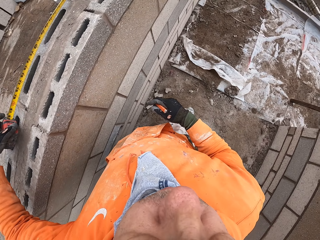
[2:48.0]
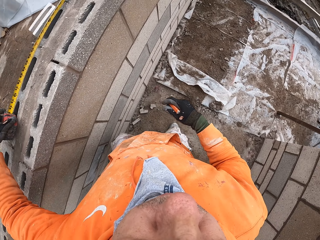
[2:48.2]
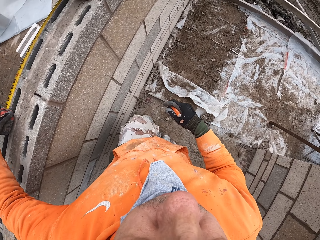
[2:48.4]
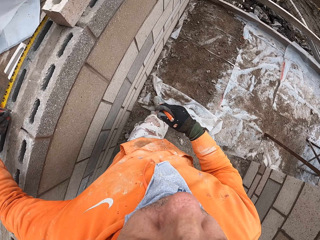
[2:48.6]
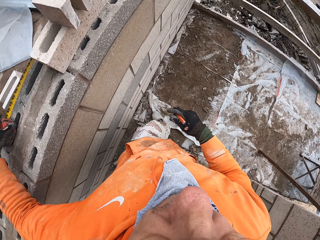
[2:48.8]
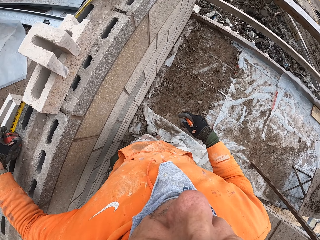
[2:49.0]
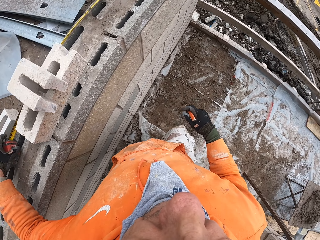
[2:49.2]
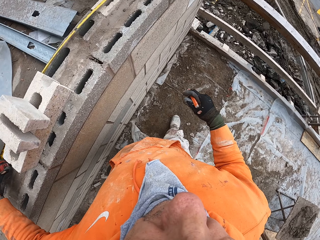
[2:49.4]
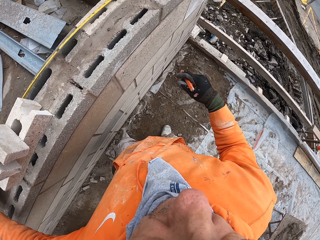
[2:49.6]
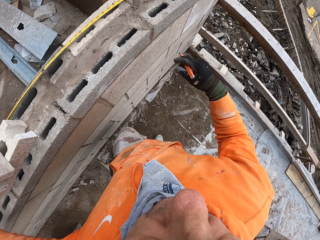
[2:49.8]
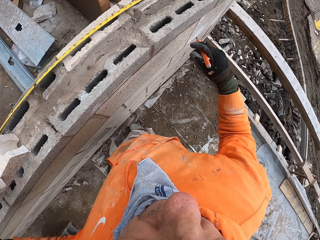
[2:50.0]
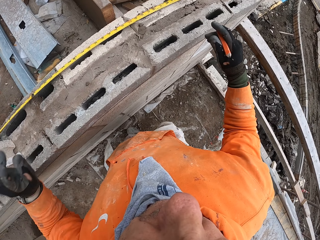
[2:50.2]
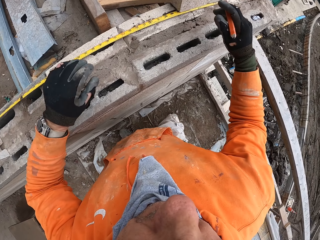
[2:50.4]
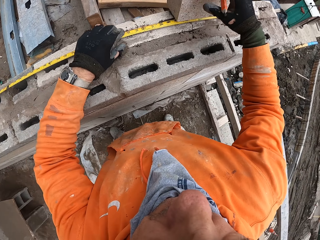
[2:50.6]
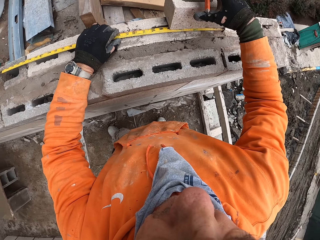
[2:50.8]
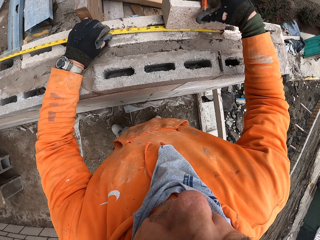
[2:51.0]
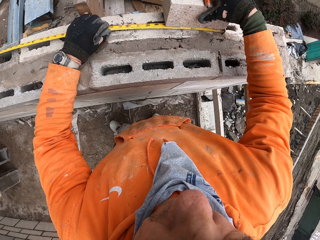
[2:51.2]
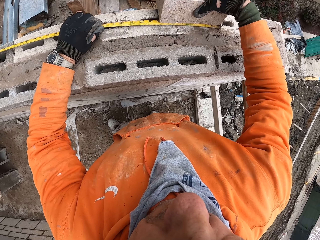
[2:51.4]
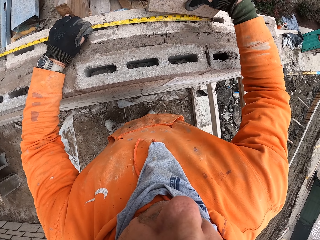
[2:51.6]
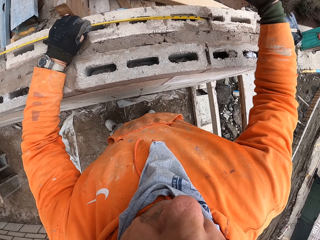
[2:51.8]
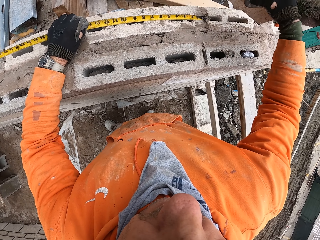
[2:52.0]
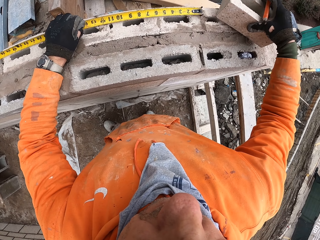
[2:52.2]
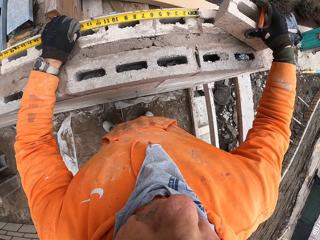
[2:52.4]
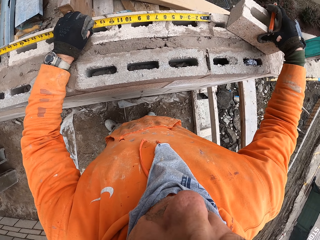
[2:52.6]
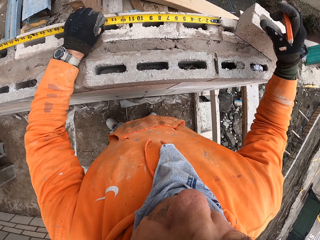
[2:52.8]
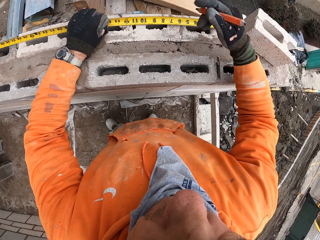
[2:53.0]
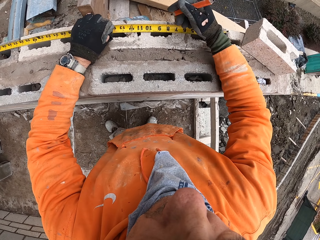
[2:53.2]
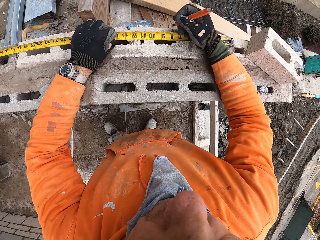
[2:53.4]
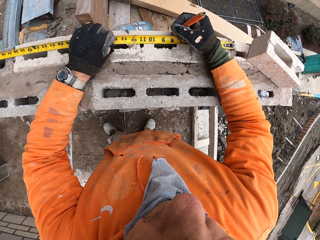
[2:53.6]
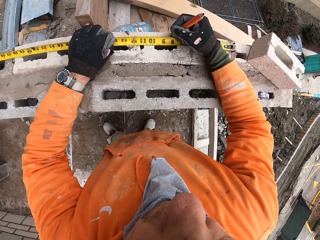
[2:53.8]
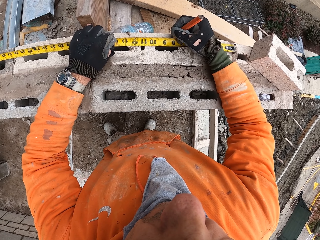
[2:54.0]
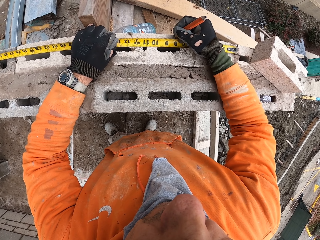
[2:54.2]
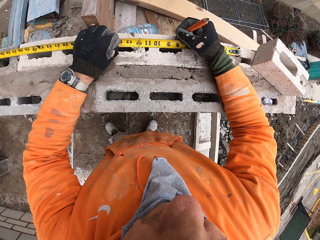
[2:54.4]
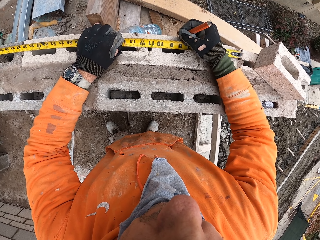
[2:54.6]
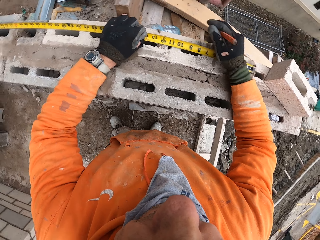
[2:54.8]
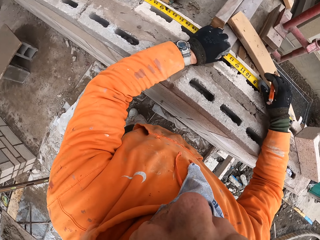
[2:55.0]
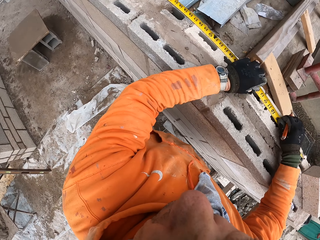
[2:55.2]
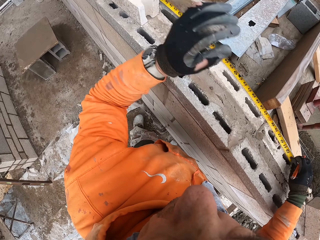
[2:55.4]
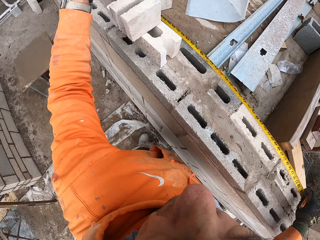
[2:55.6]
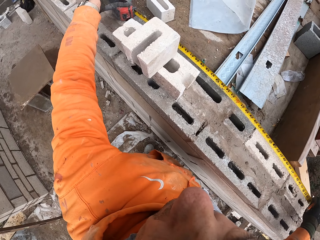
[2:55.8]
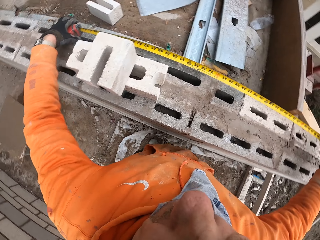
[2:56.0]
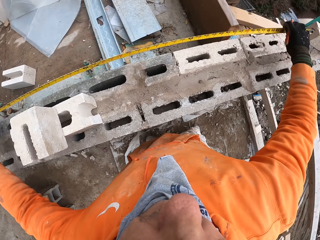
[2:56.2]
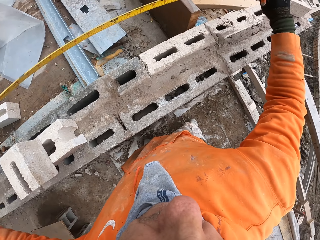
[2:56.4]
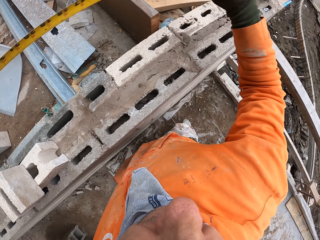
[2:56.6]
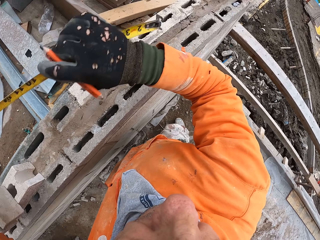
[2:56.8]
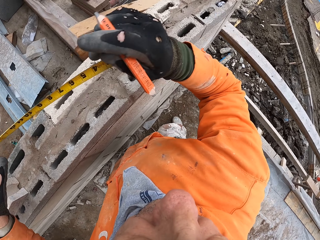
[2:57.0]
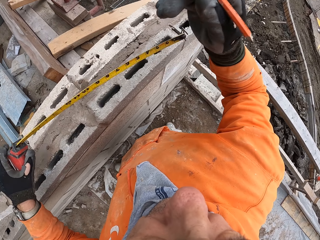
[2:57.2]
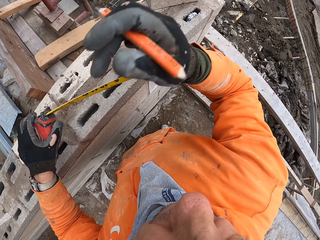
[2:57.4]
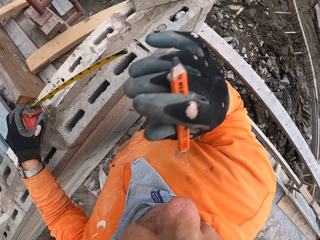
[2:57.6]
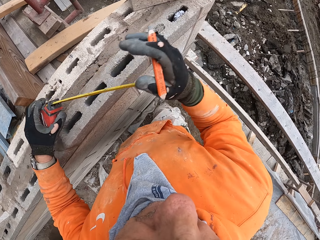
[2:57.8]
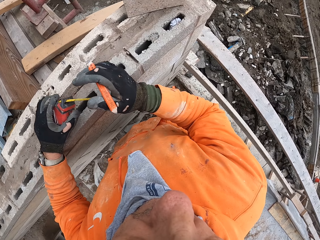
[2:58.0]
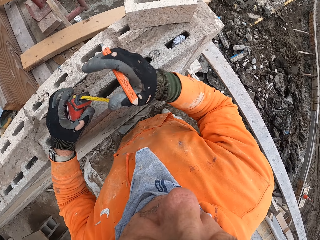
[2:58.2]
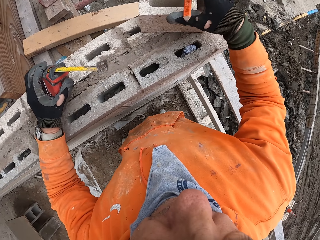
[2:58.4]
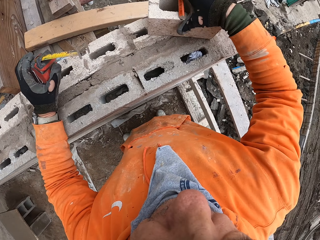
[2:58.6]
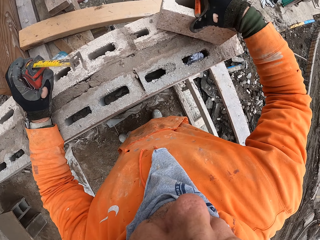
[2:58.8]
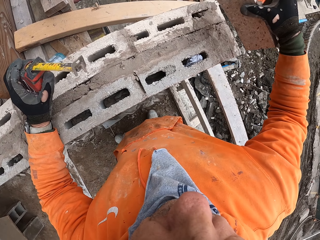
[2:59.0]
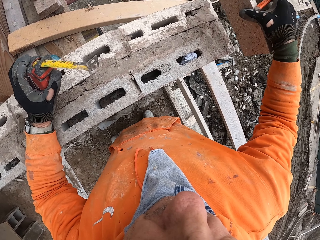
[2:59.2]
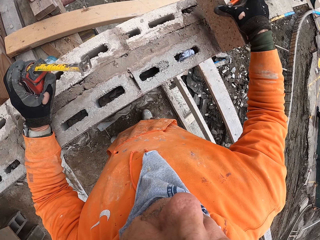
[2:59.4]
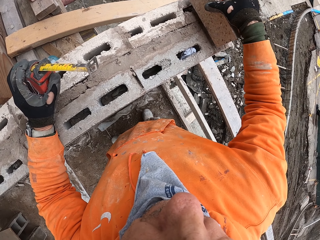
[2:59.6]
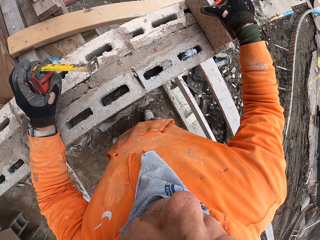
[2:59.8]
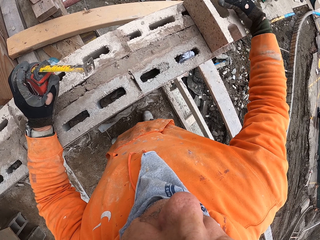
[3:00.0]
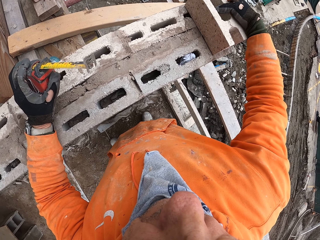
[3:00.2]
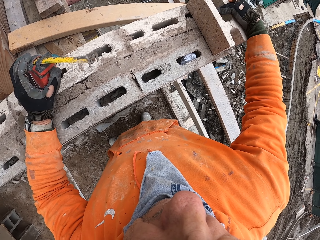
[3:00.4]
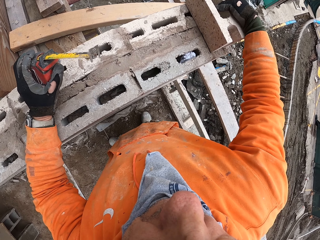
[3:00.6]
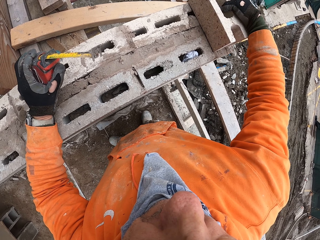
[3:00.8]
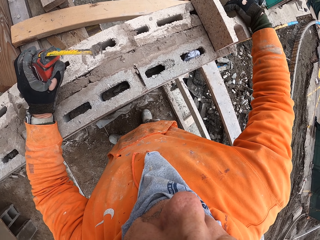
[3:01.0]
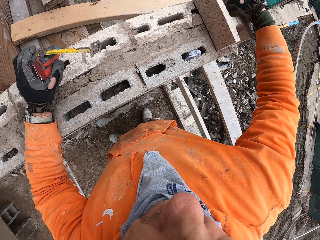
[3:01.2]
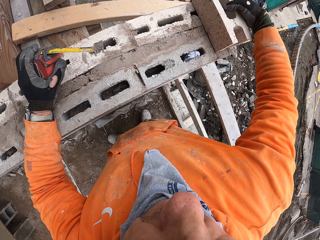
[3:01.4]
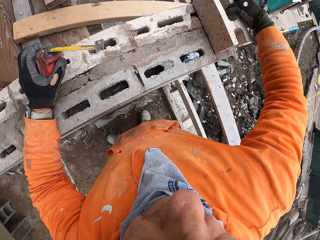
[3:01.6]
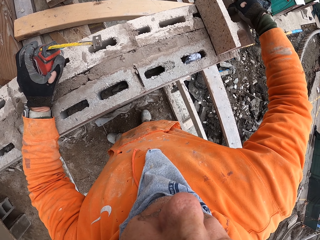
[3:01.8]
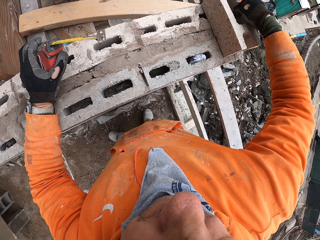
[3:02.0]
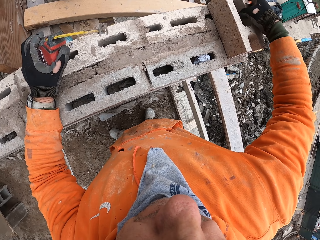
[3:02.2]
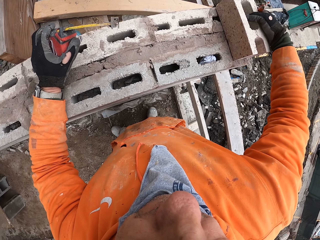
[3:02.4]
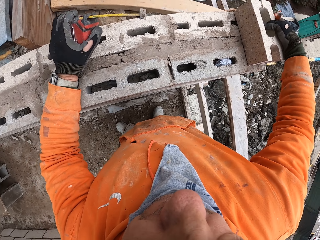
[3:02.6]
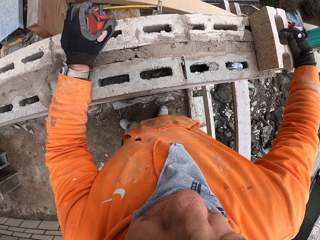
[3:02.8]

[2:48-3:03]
The camera wearer releases their hand from the tape measure. They walk around a building site. They remove the brick from the tape measure. They pick up a hollow block. They drop the hollow block. They move a hand towards the tape measure. They mark on the hollow block using a pencil. They move a hand. They hold the tape measure. They fold the tape measure. They release the tape in using the right hand. They push the hook slot using the right hand. They move the brick on the wall. They pick up the hollow block. They drop the hollow block.

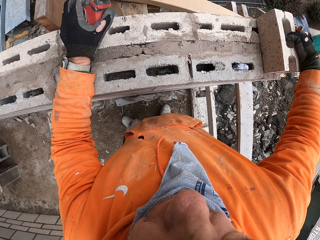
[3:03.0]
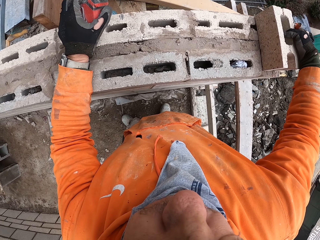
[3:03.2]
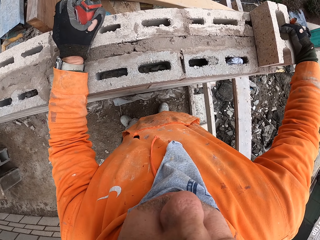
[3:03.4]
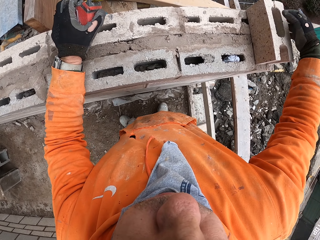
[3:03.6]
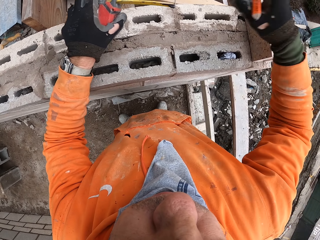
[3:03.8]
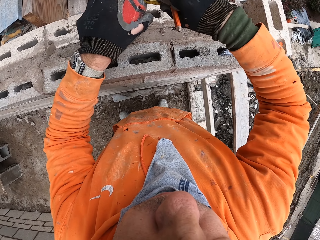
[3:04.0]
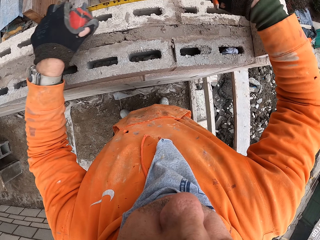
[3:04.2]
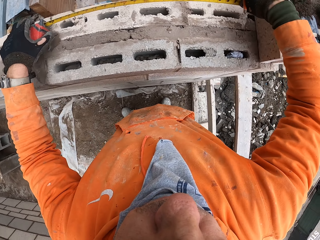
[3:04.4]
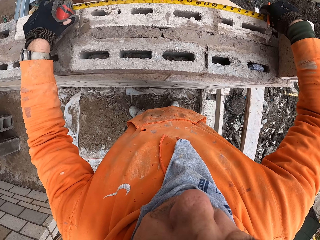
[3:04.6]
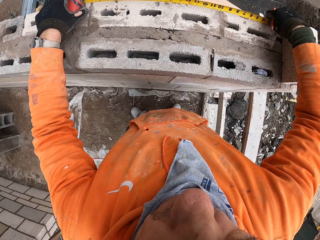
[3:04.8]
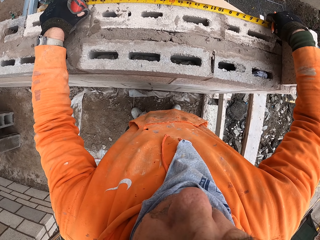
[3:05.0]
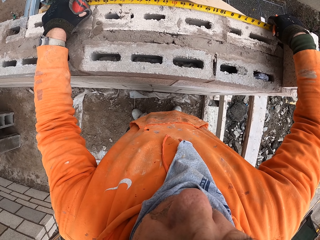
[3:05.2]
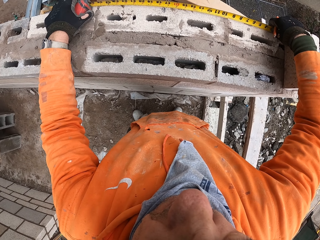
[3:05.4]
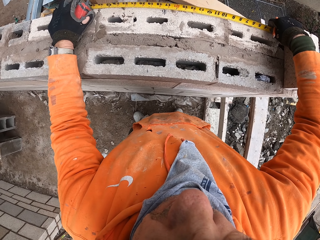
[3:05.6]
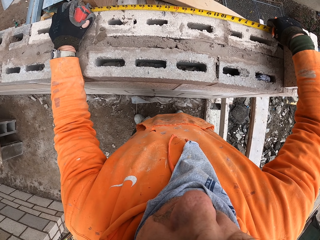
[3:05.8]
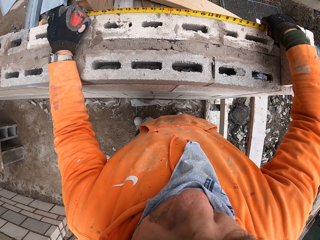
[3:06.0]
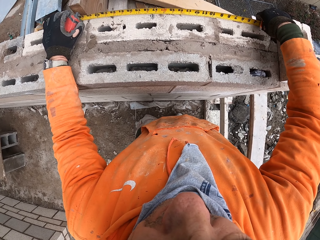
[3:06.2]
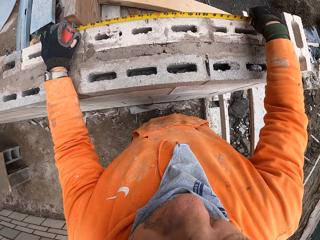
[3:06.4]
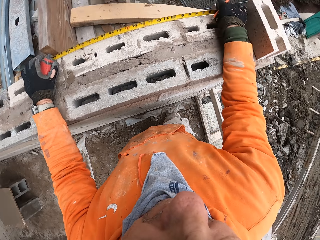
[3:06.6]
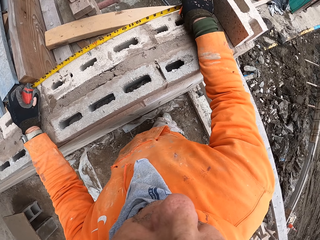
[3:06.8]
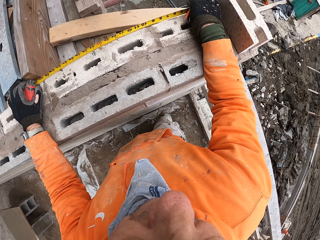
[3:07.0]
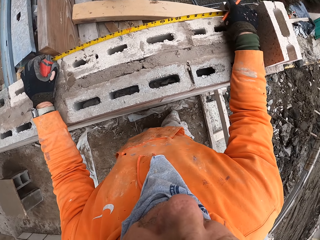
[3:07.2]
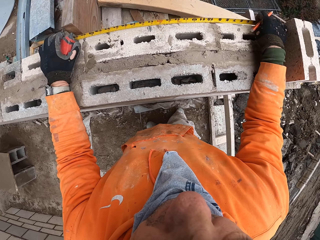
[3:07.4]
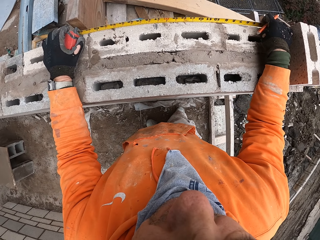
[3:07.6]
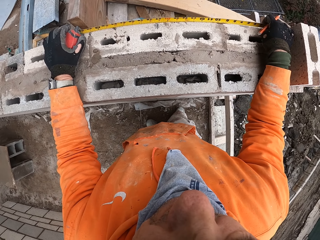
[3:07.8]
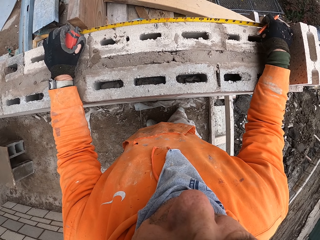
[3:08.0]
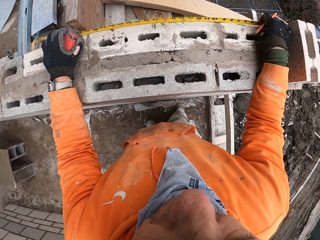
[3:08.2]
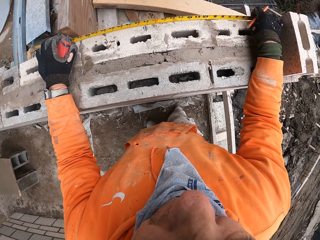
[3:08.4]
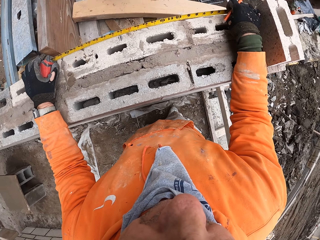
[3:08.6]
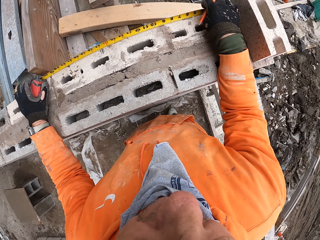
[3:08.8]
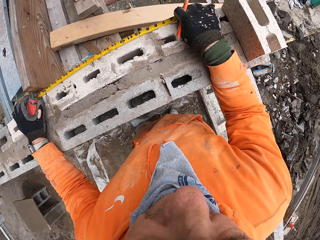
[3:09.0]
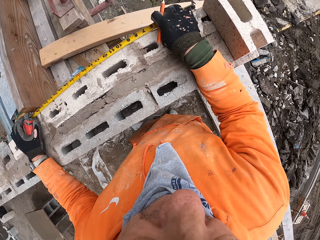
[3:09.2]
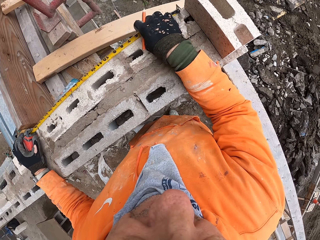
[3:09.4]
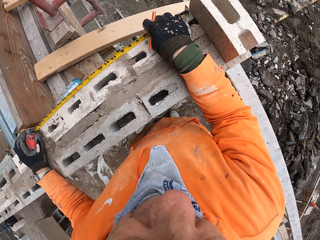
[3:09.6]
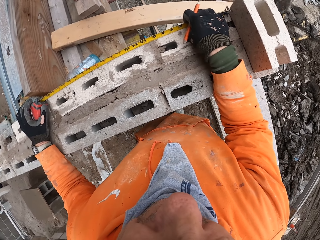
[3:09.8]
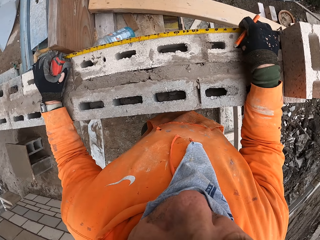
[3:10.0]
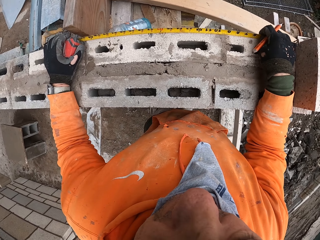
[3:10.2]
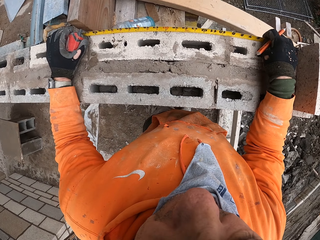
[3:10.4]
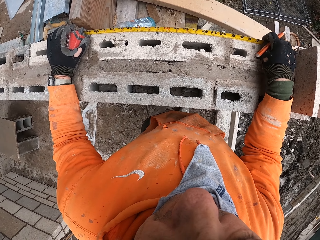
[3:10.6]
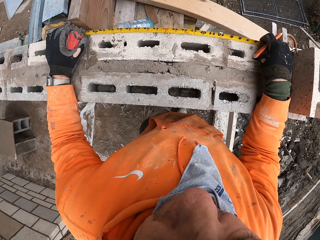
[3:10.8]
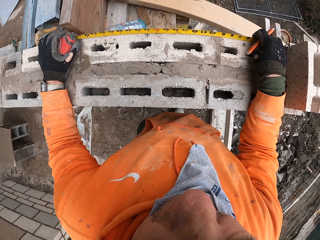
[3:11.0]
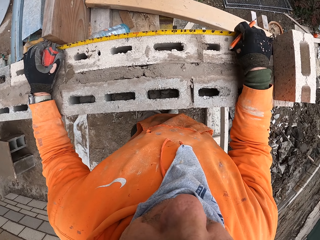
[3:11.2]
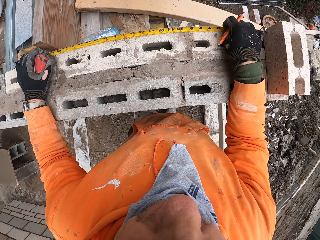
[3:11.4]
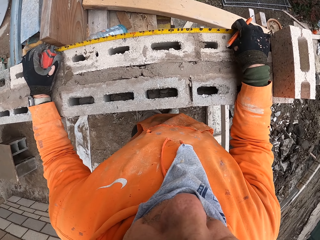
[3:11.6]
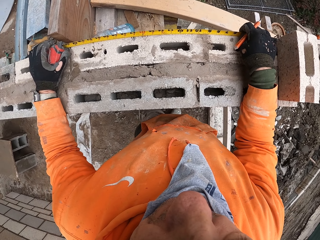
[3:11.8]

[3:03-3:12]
The camera wearer moves a hand towards the tape measure. They measure the wall with the tape measure. They pull the hook slot. They stare at the tape measure on the wall. They measure the hollow blocks. They move the right hand.
